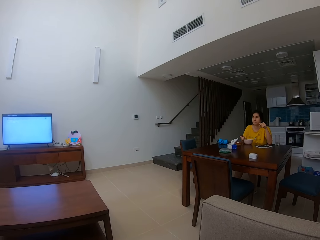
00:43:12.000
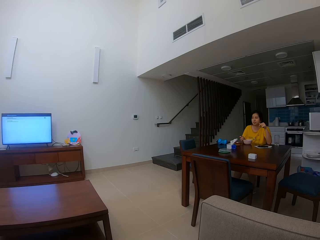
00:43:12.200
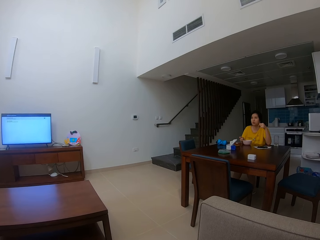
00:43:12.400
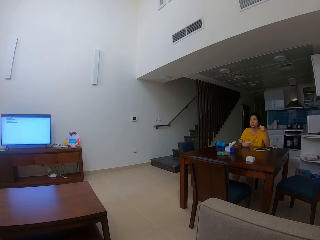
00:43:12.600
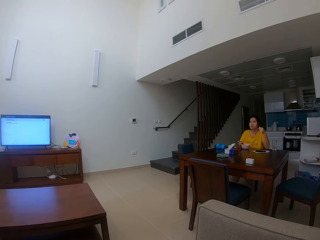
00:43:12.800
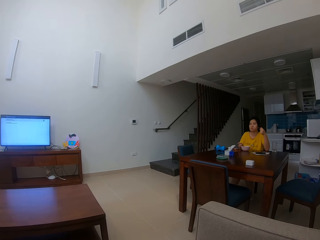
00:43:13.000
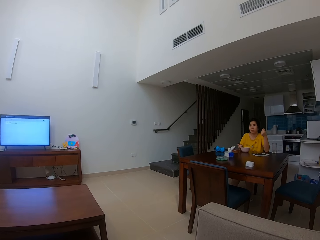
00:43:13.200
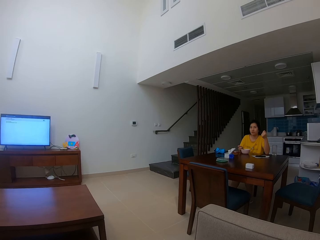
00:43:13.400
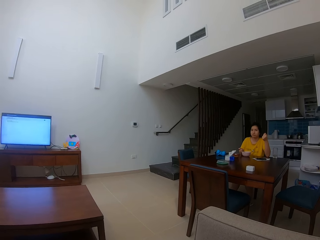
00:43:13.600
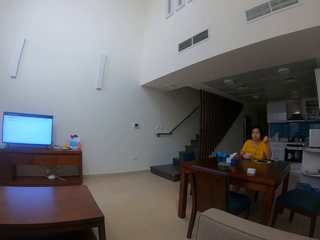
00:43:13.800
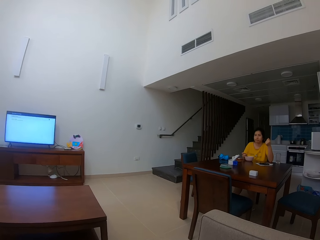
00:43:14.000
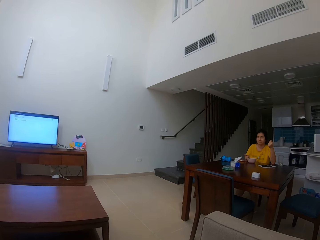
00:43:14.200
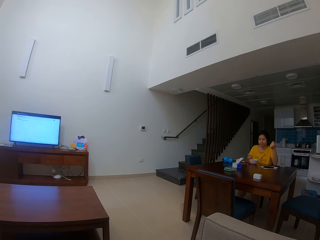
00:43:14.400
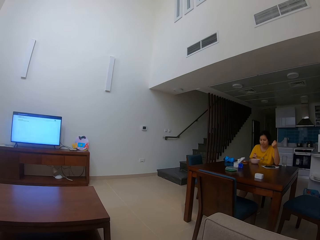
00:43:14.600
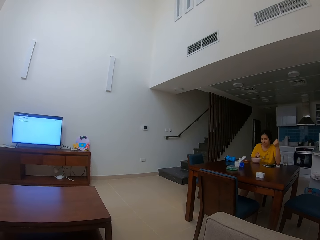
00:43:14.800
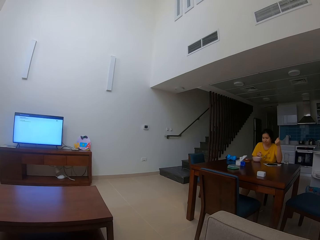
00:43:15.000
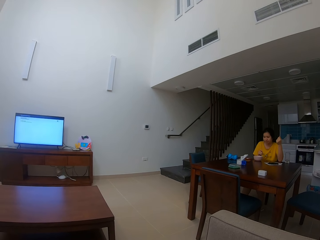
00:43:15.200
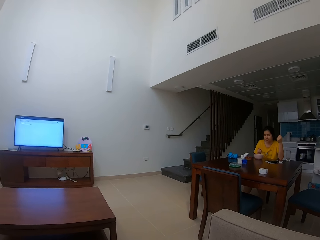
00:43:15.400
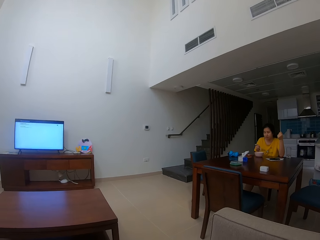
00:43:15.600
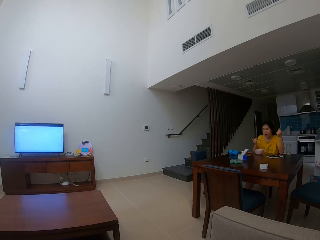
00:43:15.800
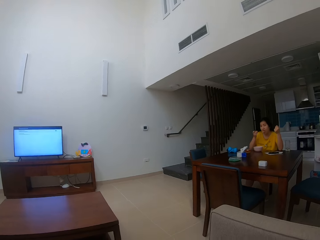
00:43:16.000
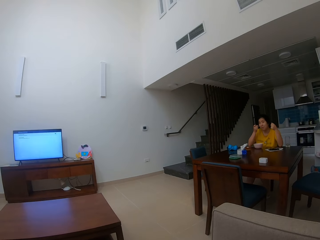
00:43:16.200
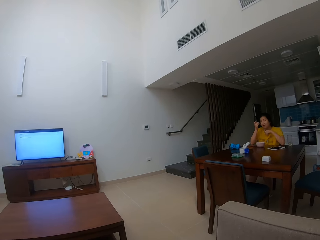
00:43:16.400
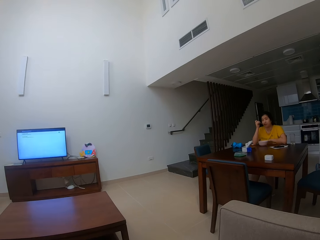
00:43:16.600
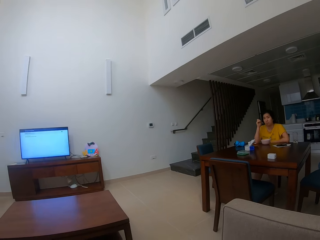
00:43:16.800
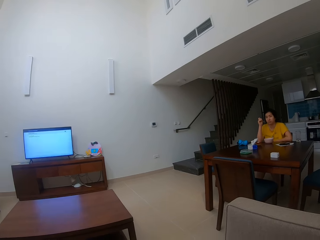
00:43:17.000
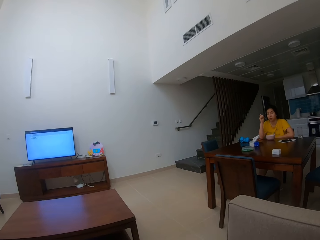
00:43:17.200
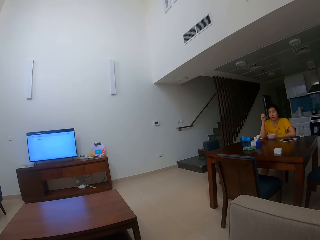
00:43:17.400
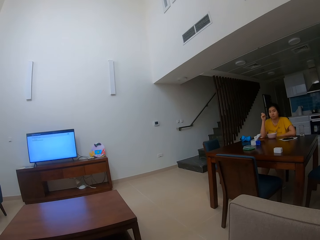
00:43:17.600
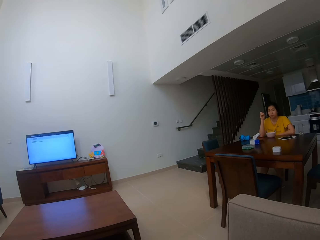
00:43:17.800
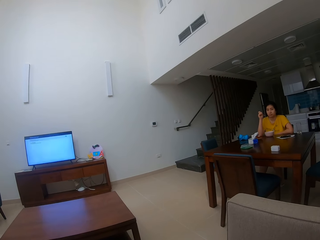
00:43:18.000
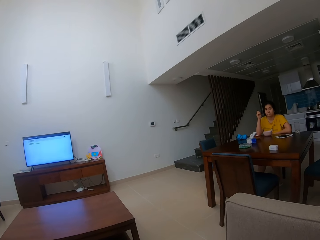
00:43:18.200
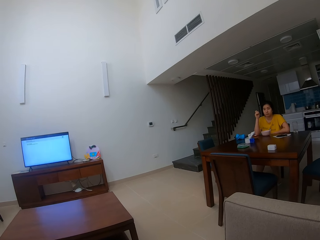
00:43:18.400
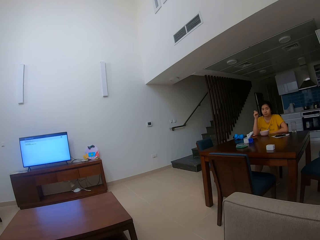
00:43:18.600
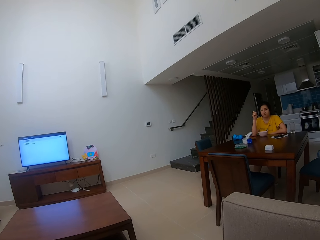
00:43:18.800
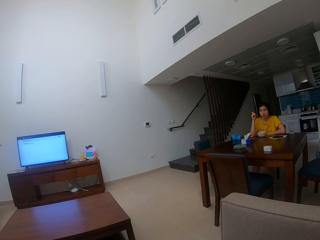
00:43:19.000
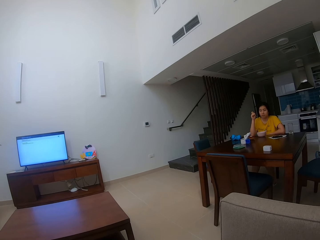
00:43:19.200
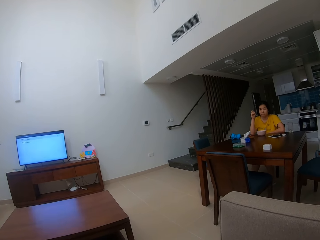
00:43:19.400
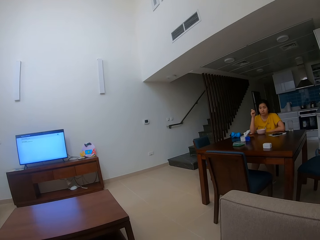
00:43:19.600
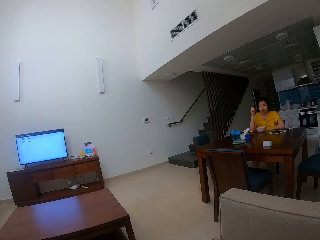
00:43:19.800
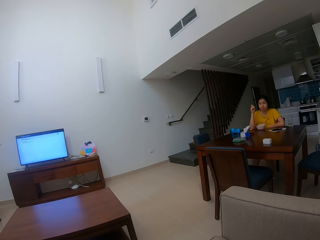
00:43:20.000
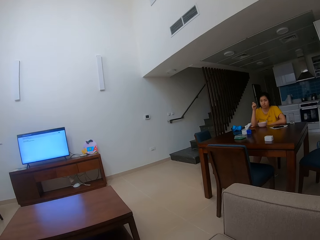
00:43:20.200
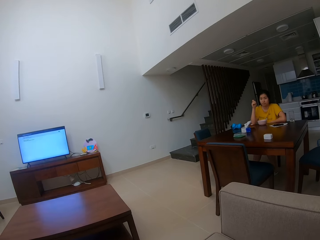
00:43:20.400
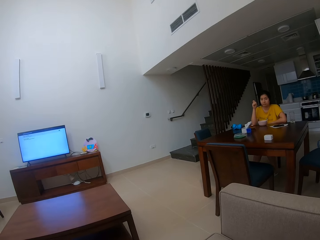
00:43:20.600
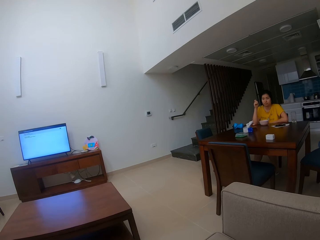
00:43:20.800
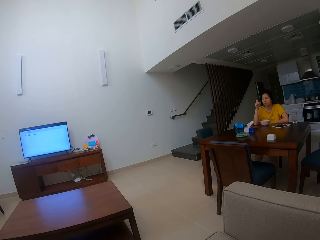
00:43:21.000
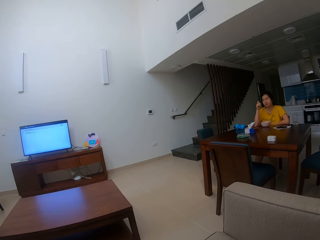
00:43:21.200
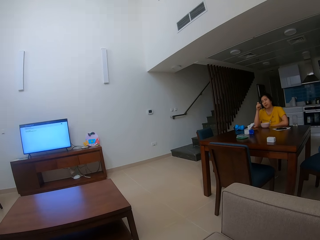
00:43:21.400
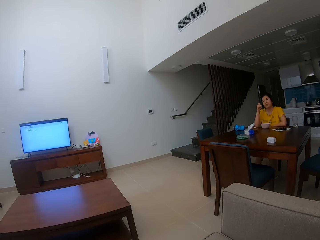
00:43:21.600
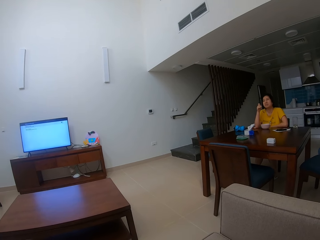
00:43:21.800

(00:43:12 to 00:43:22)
The camera wearer talks to a person. The person eats the food with a spoon. The camera wearer talks to the person.

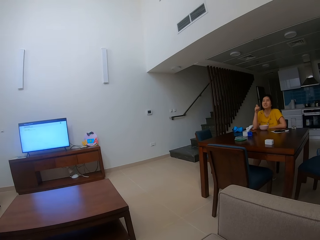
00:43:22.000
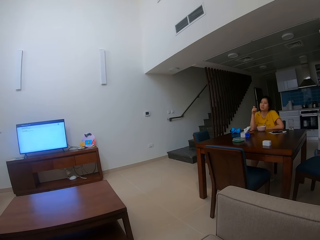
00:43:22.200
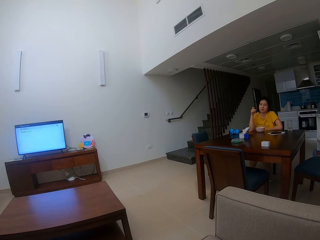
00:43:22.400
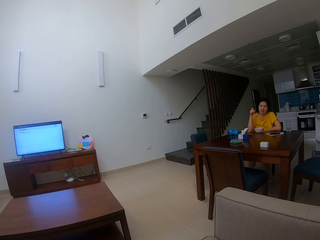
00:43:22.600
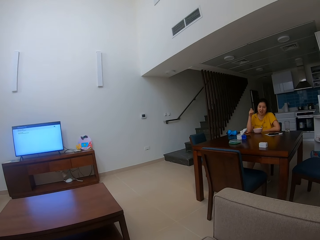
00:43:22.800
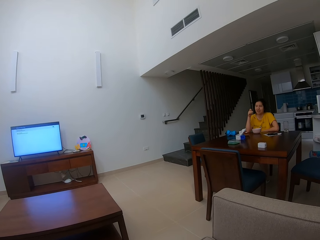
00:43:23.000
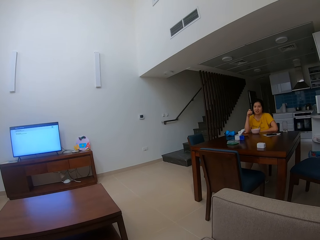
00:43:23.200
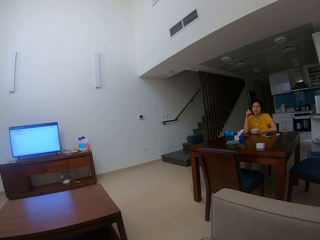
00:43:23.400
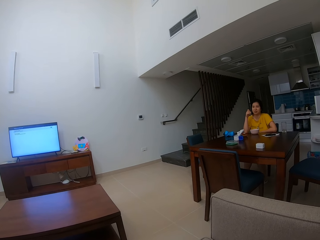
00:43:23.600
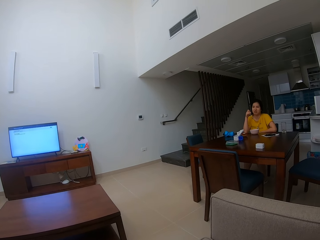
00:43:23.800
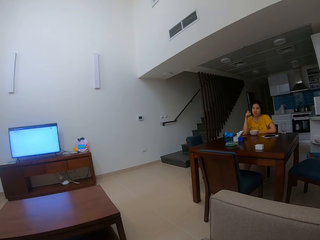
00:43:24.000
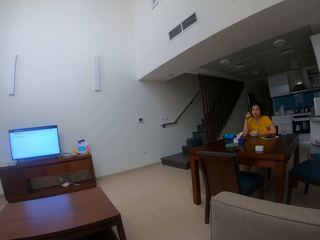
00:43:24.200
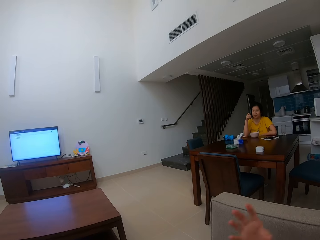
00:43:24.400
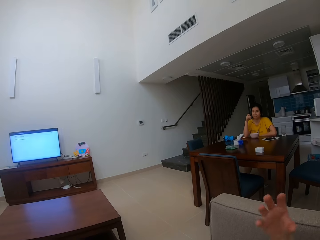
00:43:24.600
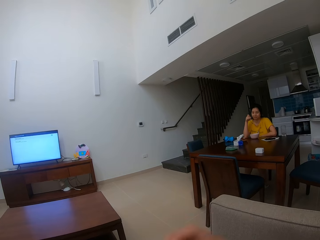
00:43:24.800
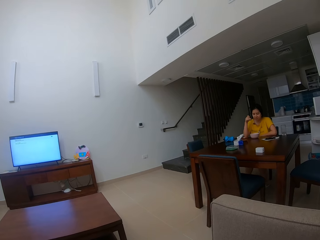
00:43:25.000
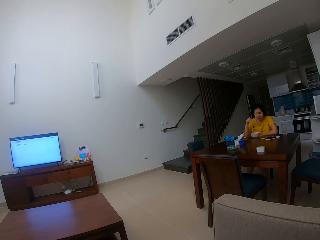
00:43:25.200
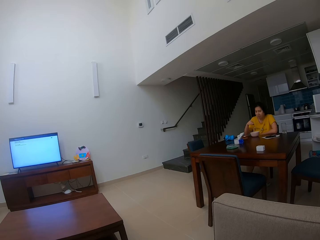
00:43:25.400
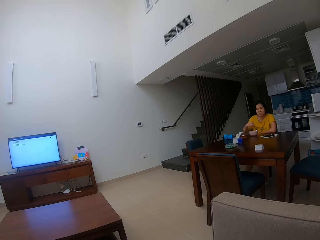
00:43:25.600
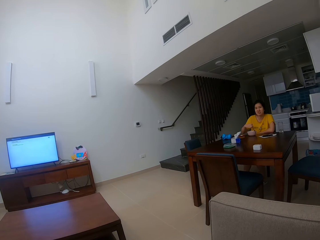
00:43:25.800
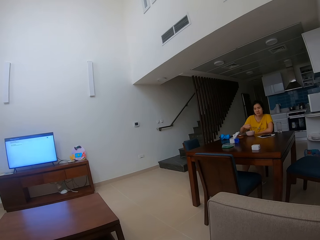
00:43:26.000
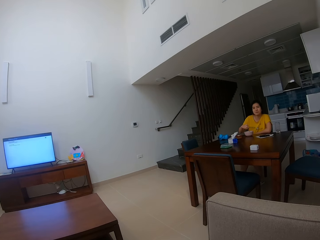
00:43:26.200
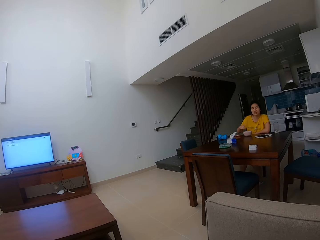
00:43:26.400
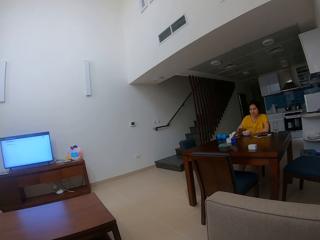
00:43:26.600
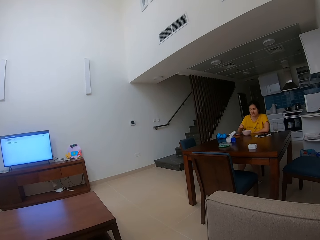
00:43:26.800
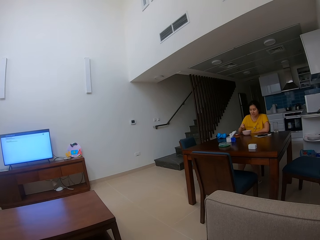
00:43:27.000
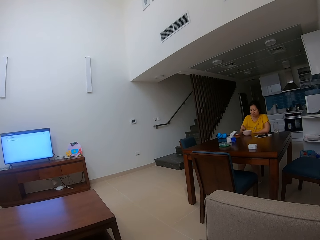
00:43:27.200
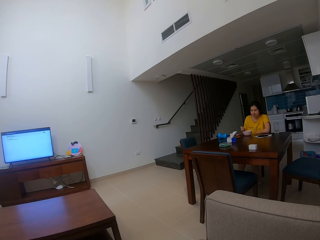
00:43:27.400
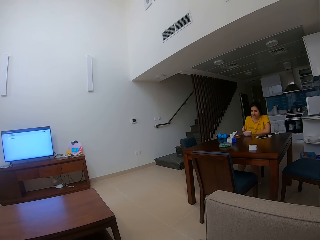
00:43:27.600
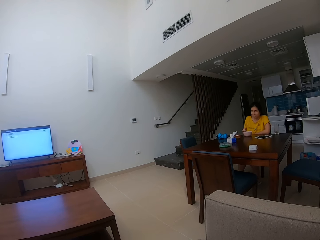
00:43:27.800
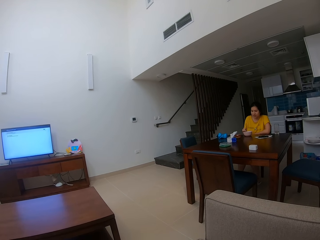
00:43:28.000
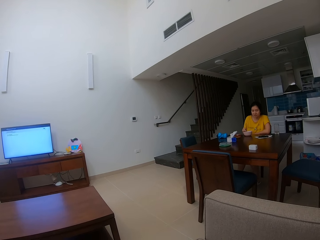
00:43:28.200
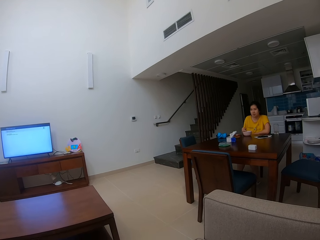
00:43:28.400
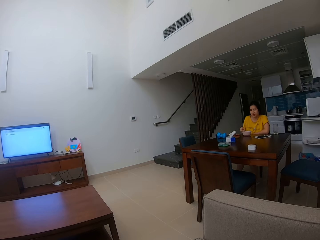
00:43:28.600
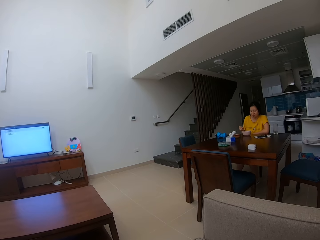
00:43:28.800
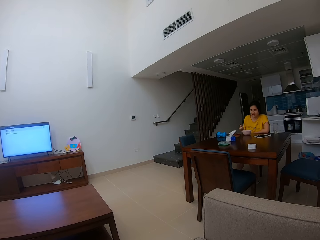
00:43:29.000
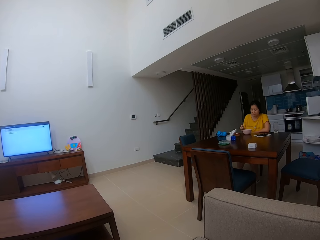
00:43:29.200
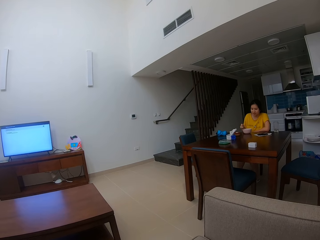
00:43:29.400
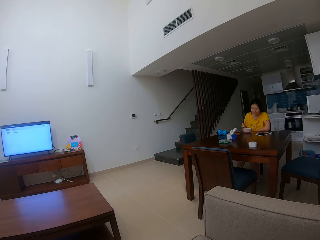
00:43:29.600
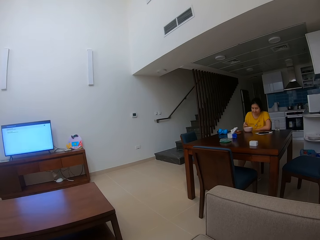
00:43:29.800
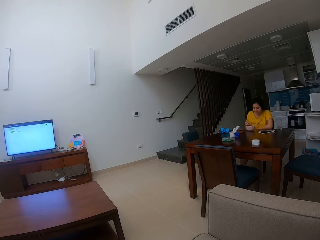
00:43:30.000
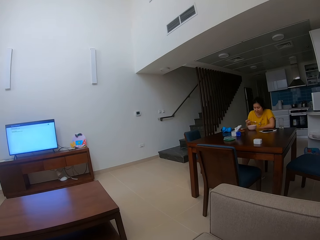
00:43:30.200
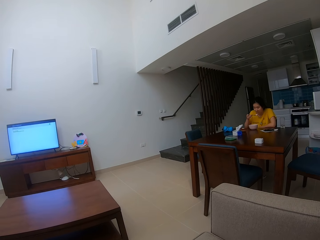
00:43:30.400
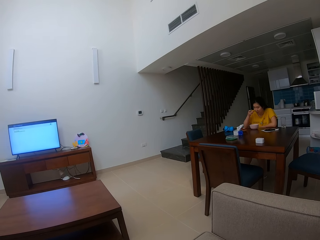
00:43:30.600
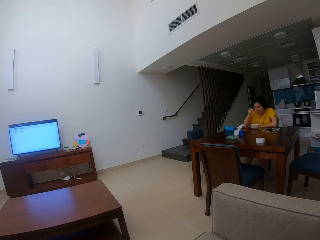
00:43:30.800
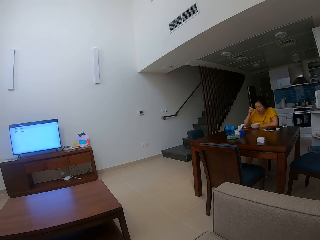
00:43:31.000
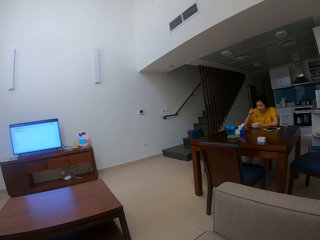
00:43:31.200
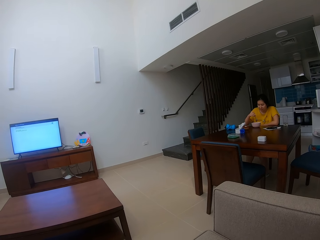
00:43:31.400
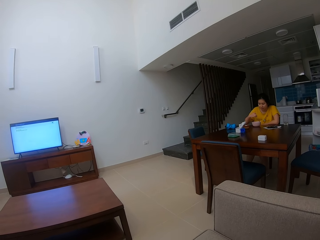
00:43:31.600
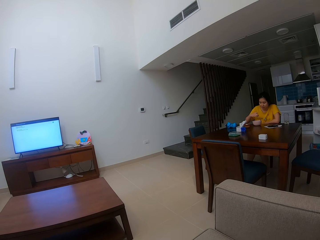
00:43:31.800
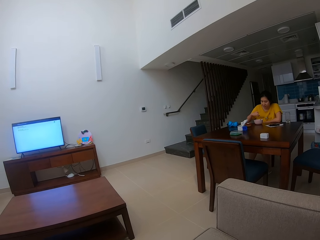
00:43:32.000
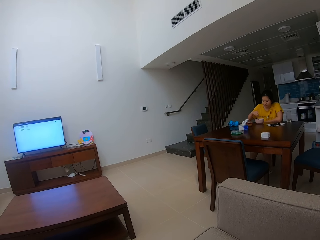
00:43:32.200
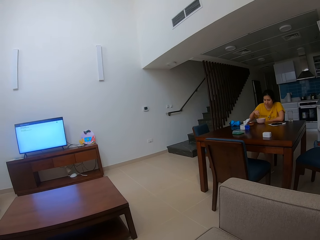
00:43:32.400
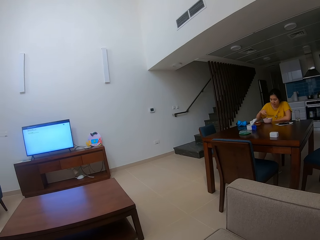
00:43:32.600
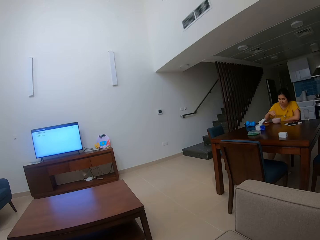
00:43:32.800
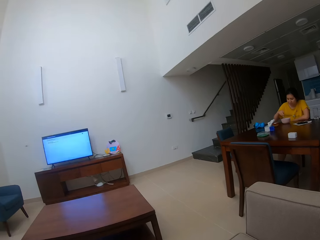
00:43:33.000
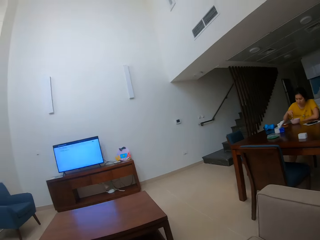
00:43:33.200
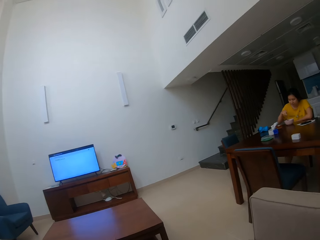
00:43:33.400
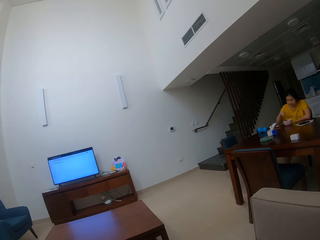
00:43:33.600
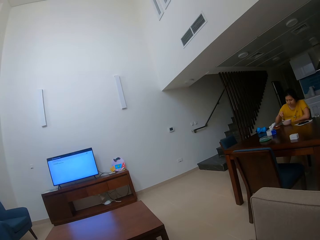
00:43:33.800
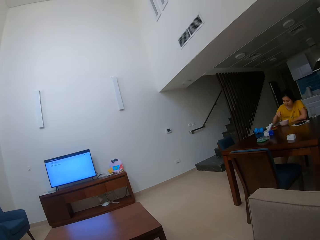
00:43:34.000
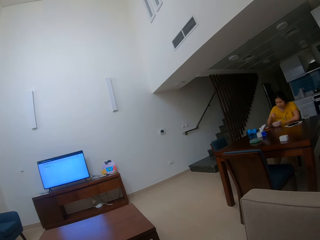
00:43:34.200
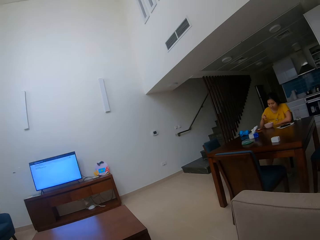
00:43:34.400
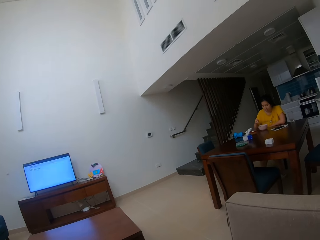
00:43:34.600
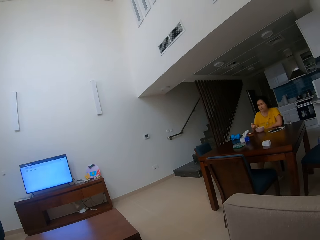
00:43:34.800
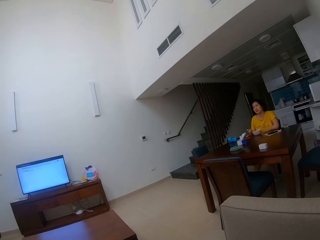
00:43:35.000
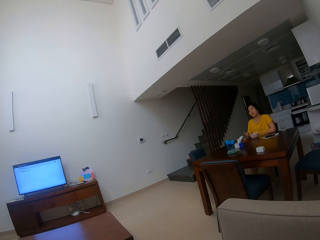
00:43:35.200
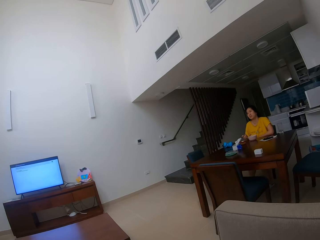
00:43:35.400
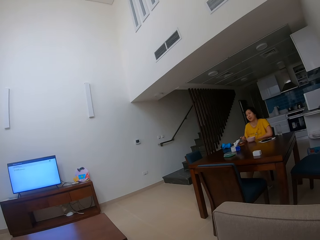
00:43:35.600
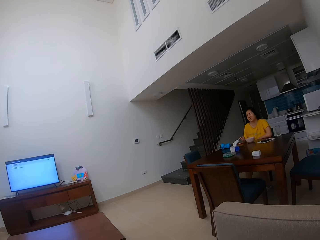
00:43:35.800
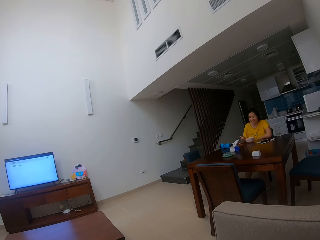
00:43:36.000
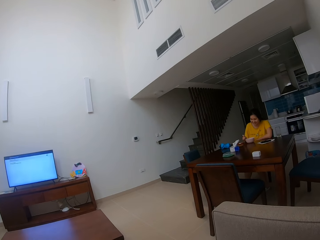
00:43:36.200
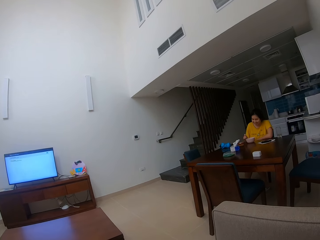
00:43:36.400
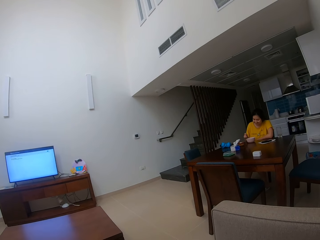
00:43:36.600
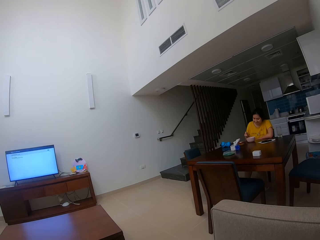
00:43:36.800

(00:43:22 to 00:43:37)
A person talks to the camera wearer. The camera wearer talks to the person. The person talks to the camera wearer. The person eats the food with a spoon. The camera wearer stares at the person. They talk to the person.
